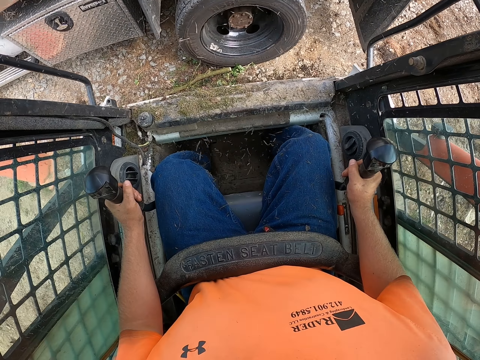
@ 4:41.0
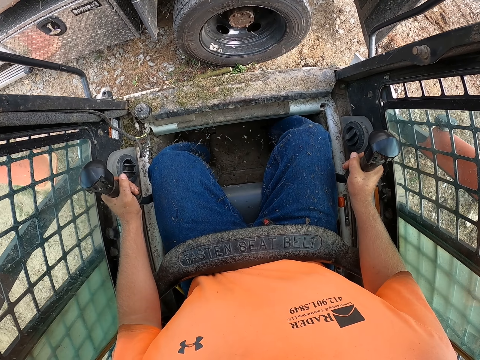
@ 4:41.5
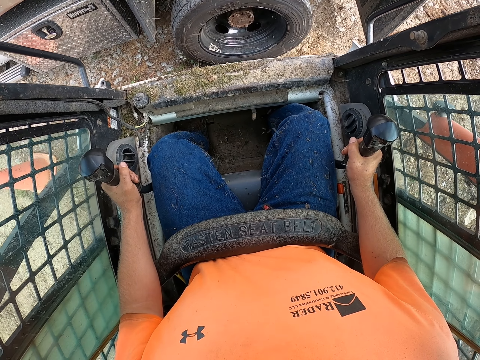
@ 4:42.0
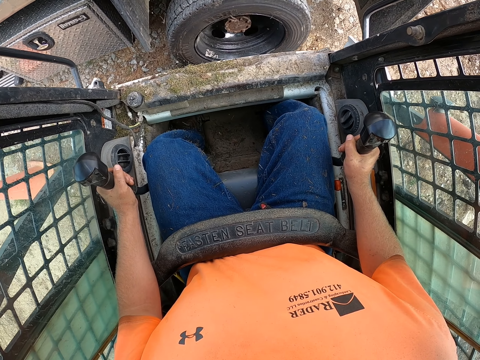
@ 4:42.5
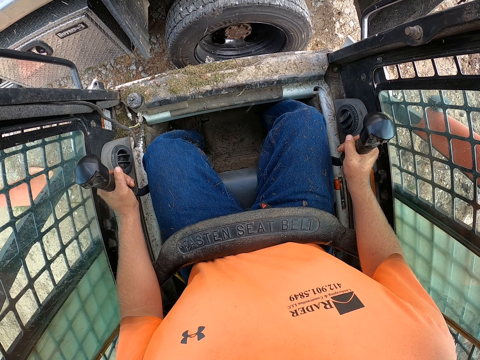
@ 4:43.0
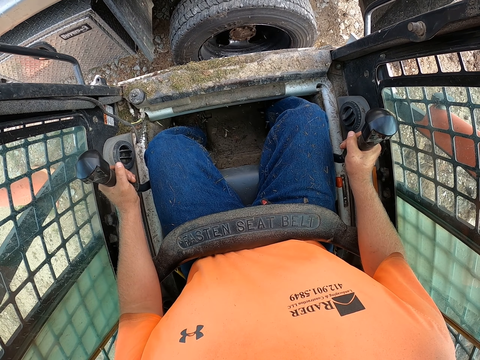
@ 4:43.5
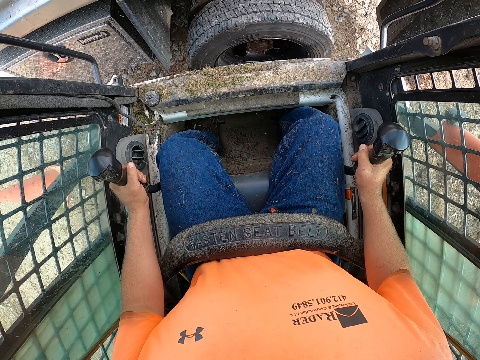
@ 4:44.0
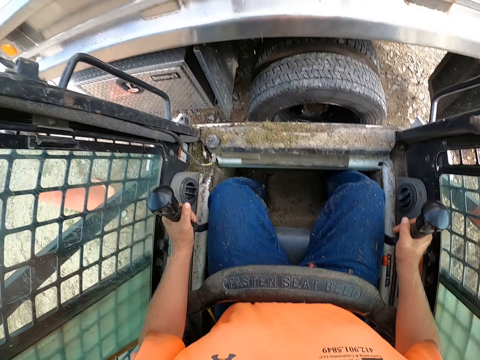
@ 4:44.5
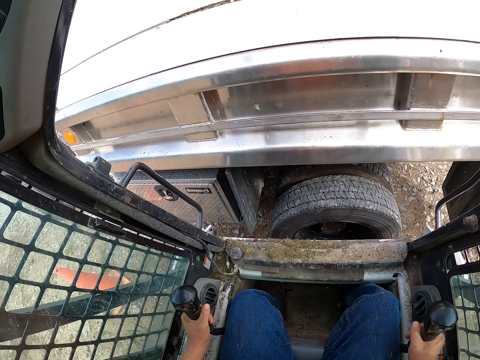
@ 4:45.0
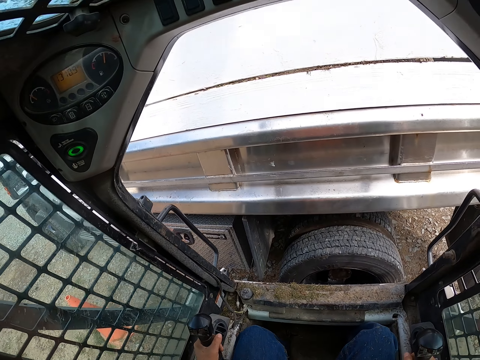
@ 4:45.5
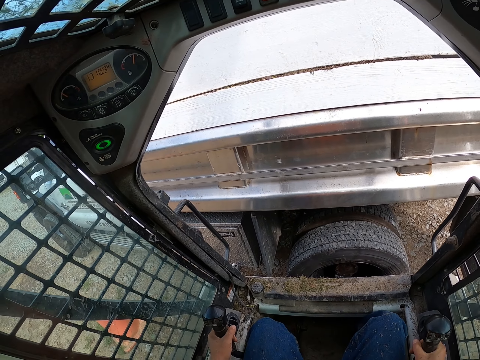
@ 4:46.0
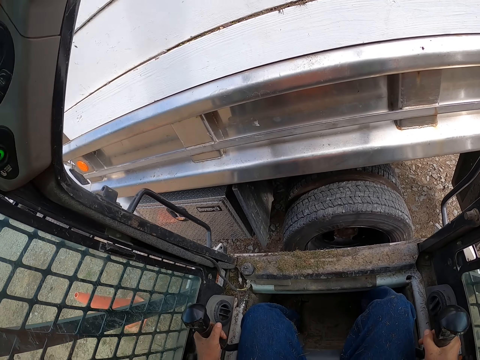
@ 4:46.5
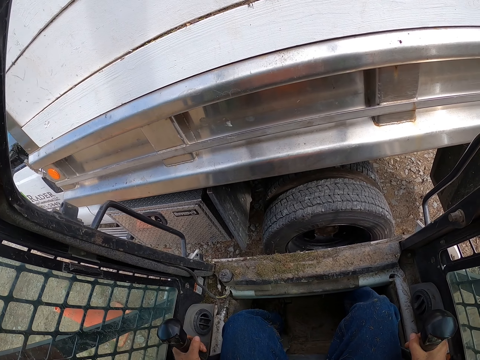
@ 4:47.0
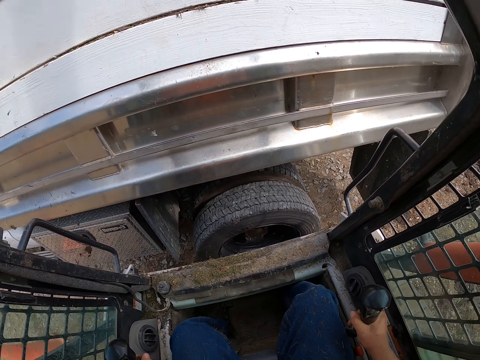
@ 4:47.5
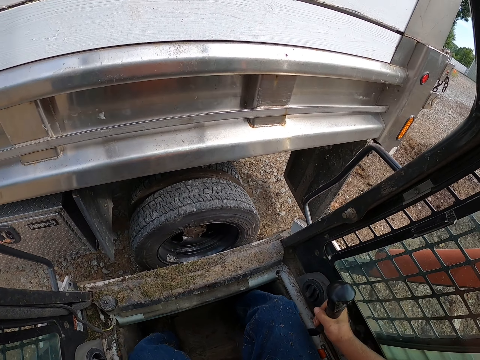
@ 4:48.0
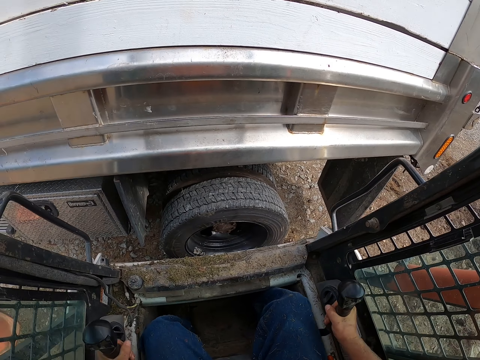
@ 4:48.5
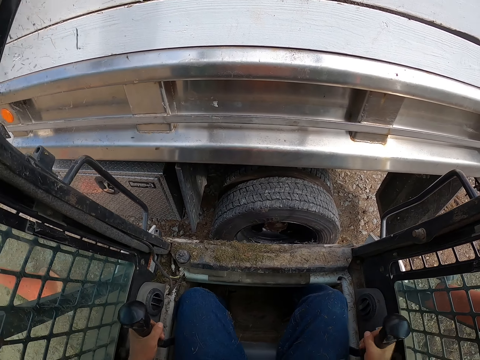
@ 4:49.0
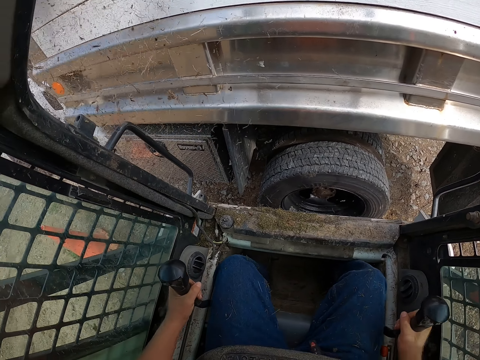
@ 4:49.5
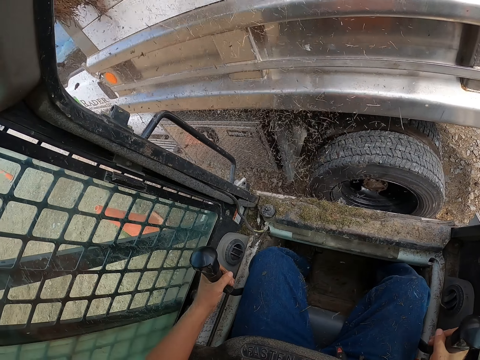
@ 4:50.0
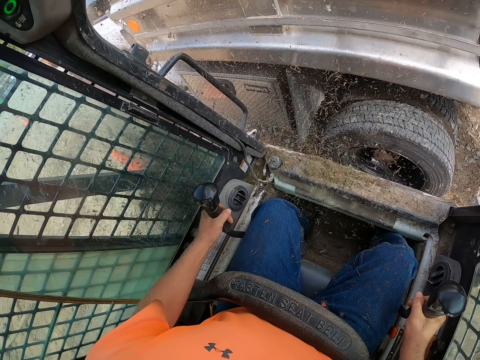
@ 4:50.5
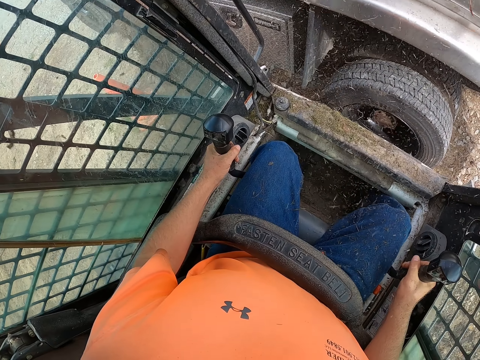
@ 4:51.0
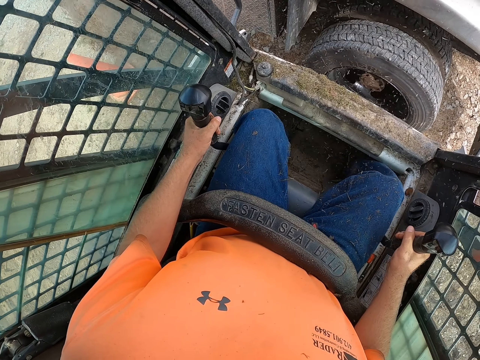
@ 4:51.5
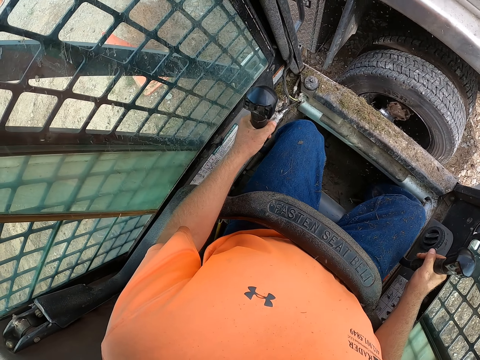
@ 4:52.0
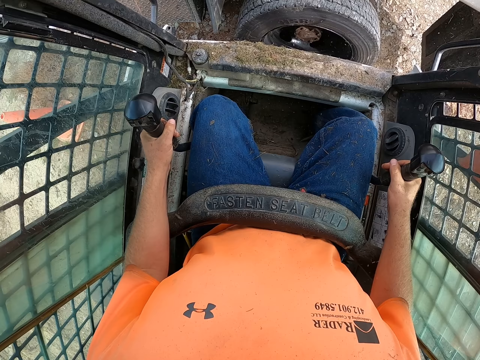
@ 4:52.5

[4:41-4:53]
The camera wearer offloads mulch from the track loader into a truck.

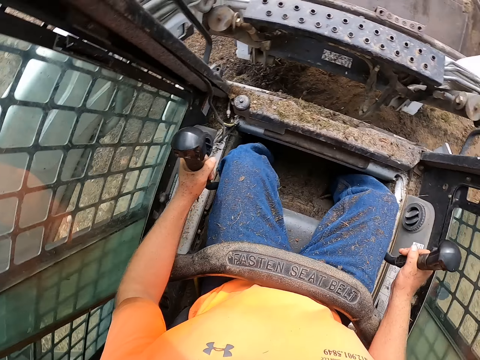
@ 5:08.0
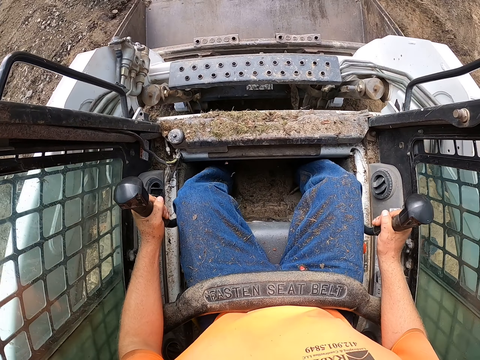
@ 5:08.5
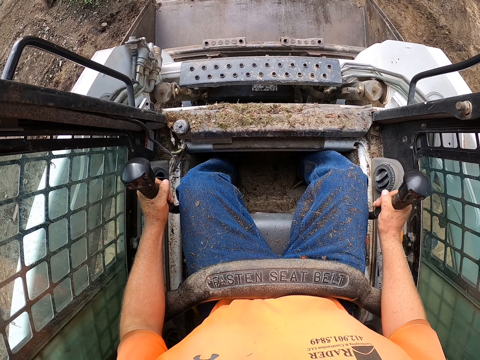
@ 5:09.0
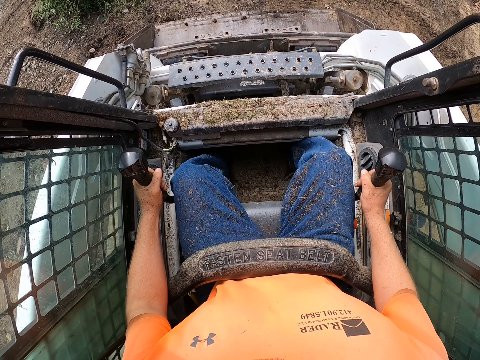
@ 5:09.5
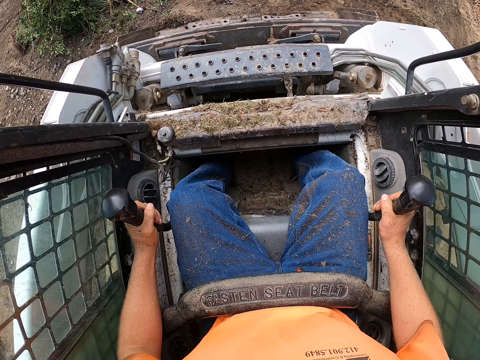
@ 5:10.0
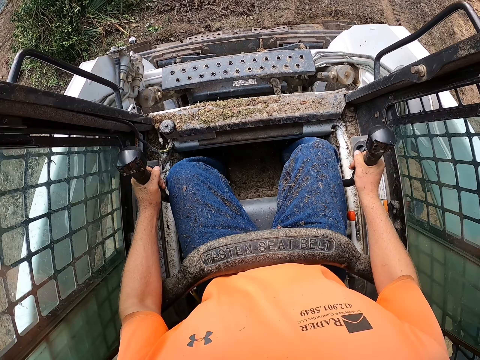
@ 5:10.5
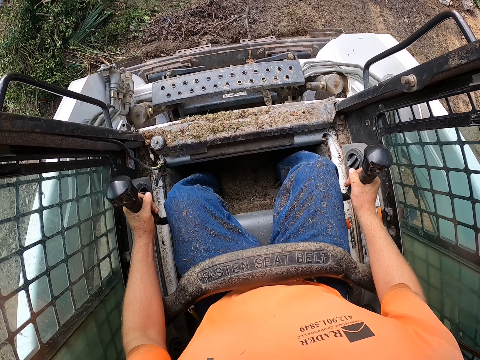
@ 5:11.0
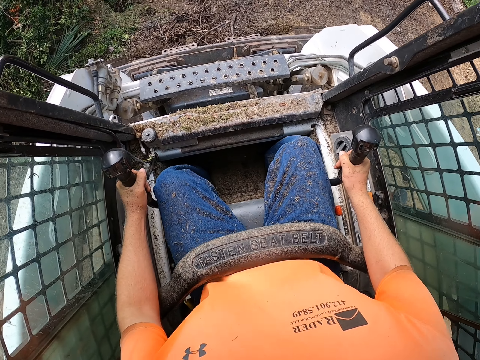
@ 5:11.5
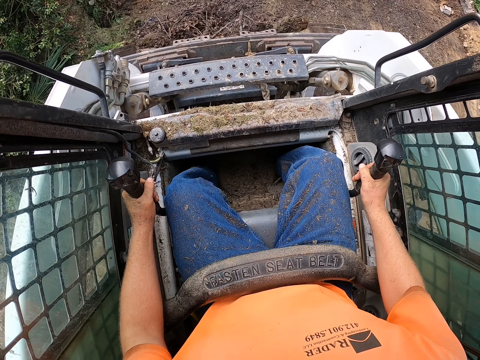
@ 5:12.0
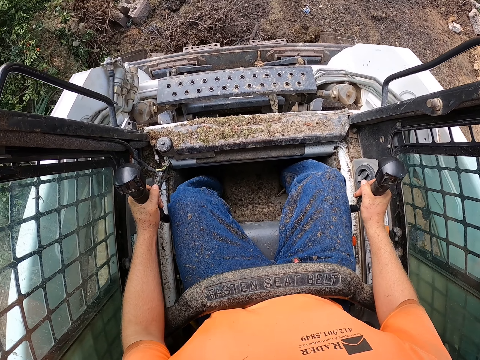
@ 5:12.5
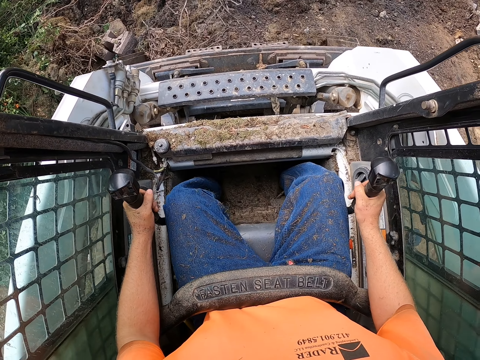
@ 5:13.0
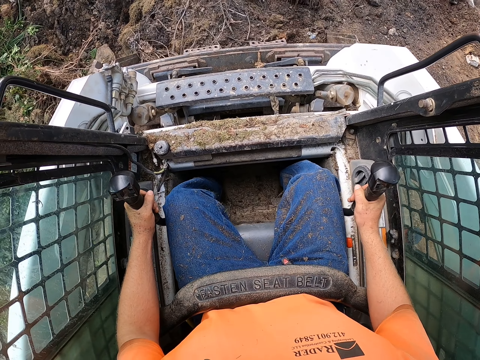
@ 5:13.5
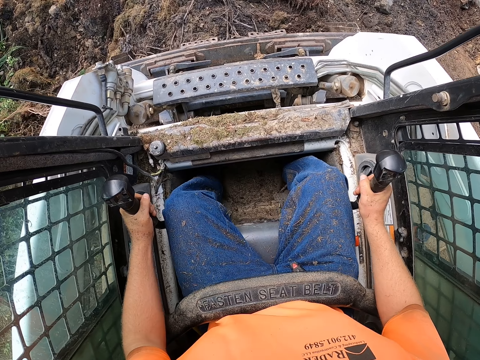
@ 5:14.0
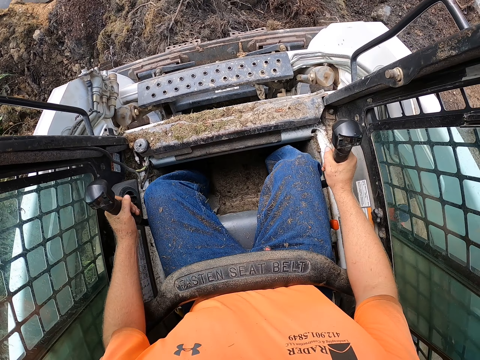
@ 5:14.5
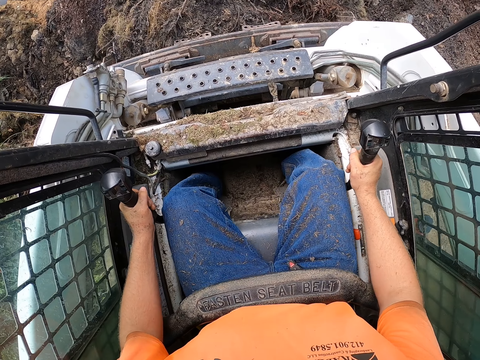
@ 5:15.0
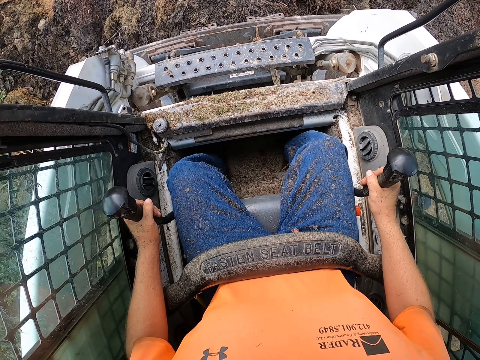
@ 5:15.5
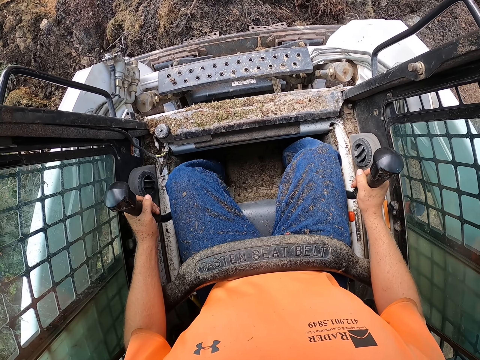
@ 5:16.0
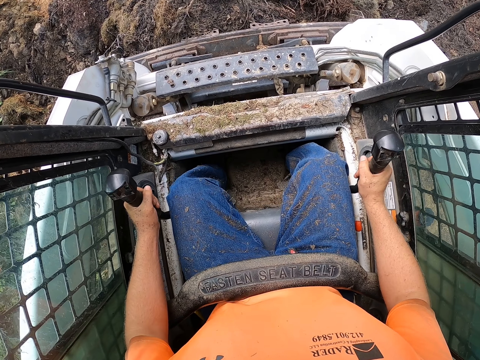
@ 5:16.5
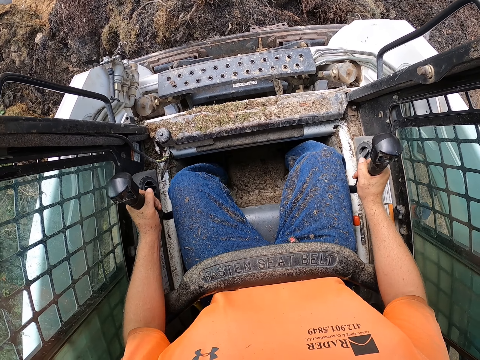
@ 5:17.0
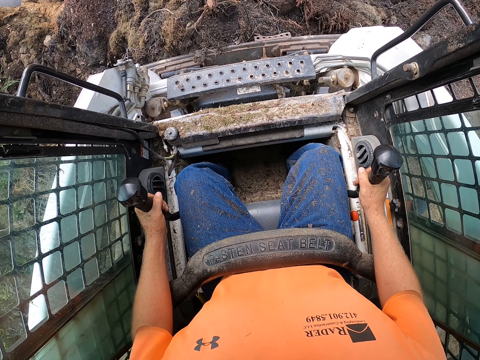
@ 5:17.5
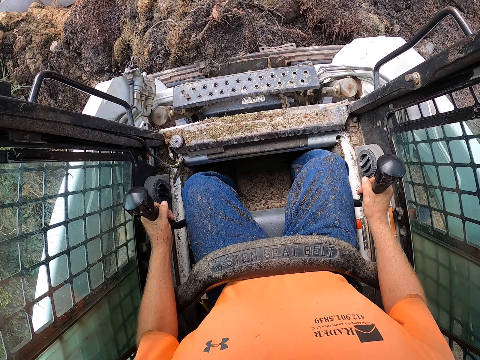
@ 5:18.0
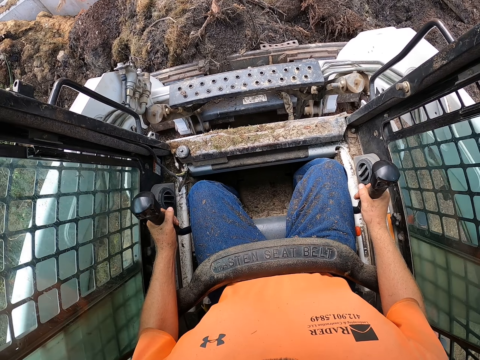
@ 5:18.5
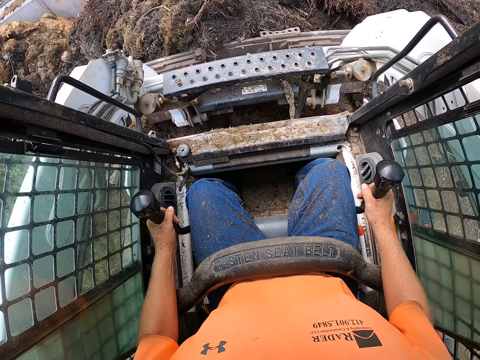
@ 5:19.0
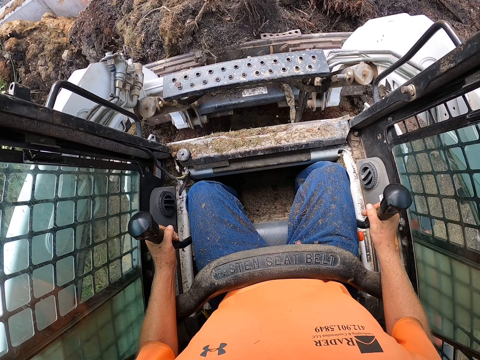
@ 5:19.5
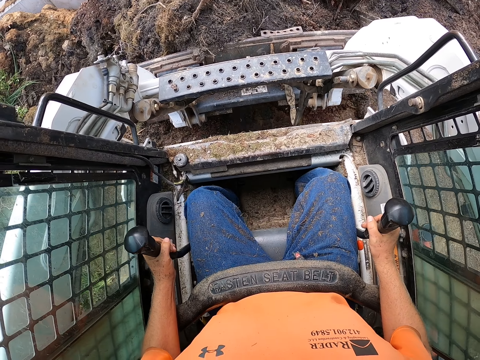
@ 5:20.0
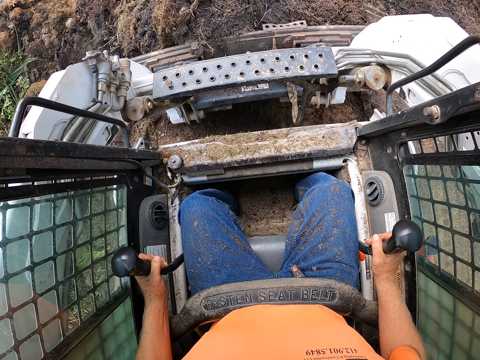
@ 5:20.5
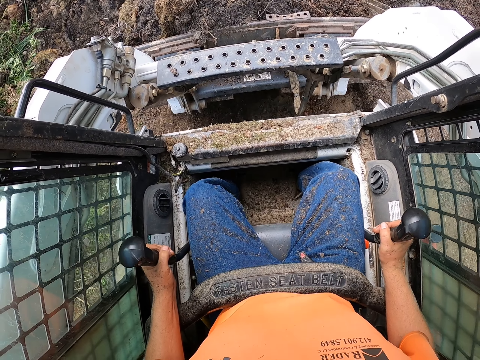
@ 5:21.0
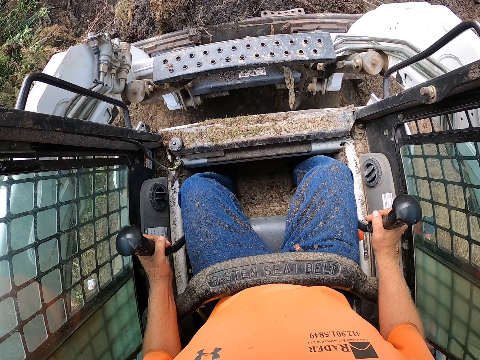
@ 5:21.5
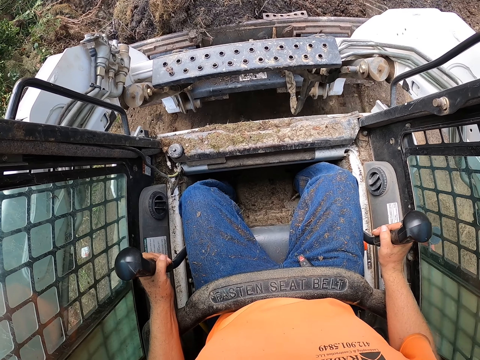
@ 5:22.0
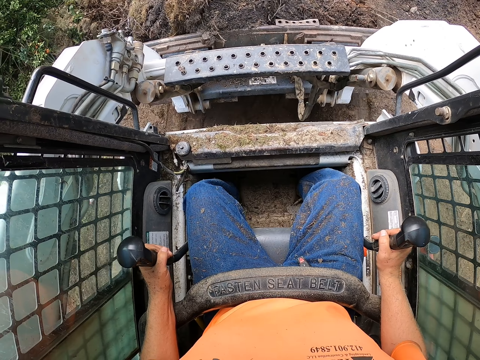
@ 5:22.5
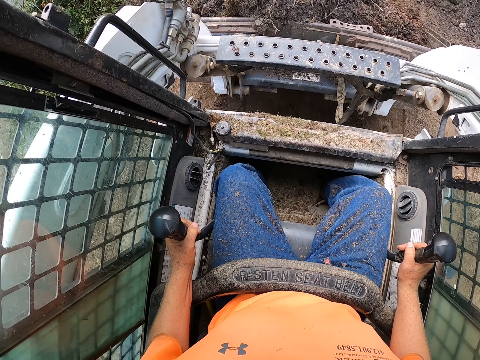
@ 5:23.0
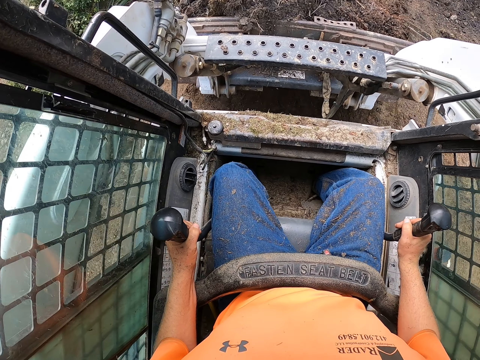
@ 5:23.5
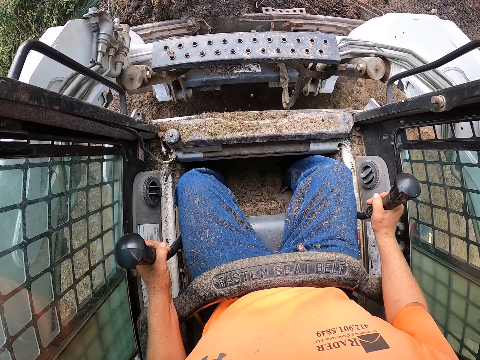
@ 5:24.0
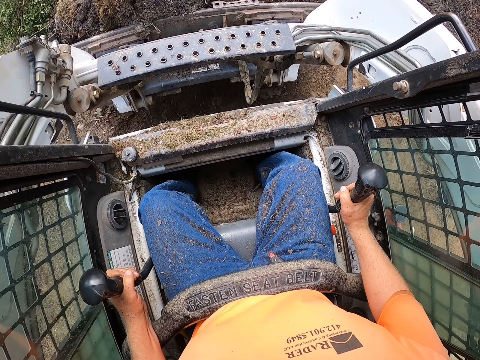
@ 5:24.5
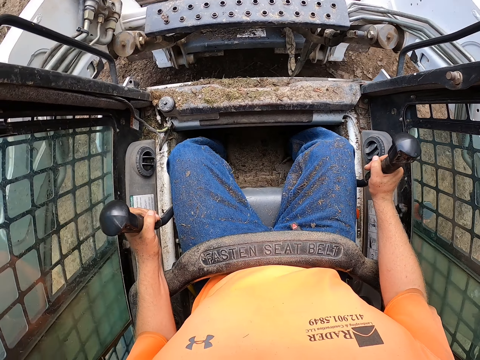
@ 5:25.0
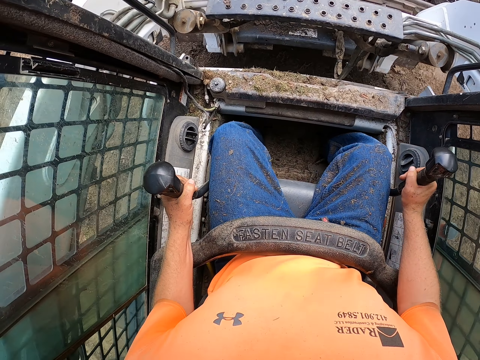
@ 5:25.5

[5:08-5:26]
The camera wearer packs mulch from the floor with the track loader. They scoop soil with a forklift. They drive the track loader towards the truck with the gear shifters in both hands.
